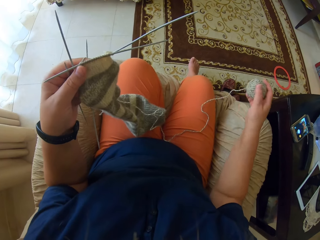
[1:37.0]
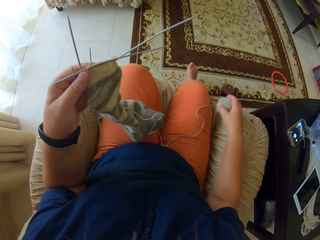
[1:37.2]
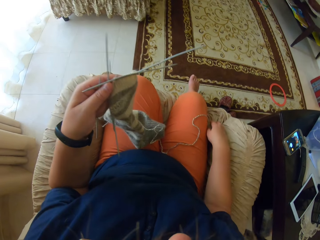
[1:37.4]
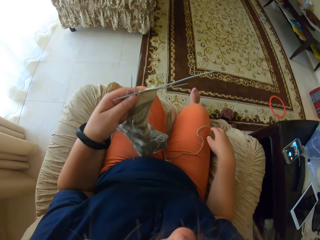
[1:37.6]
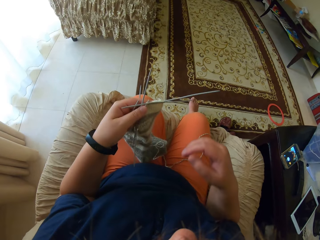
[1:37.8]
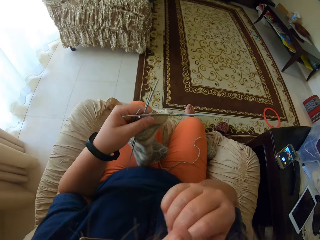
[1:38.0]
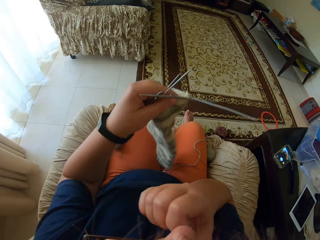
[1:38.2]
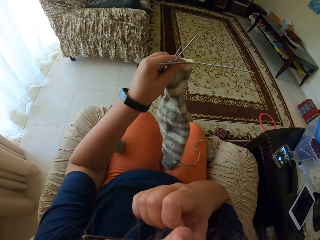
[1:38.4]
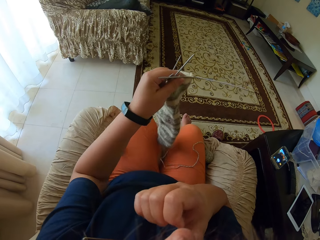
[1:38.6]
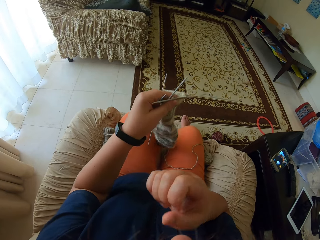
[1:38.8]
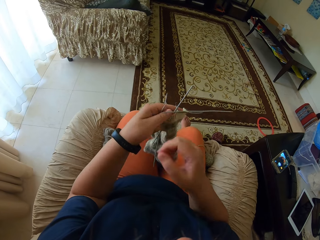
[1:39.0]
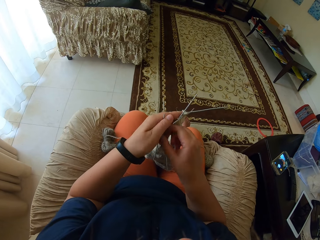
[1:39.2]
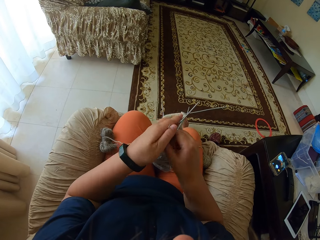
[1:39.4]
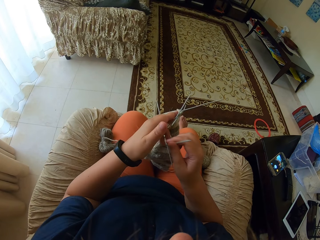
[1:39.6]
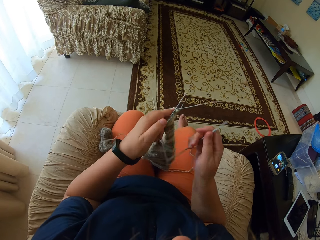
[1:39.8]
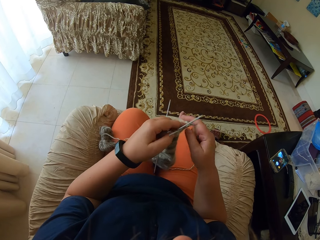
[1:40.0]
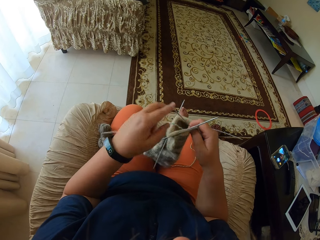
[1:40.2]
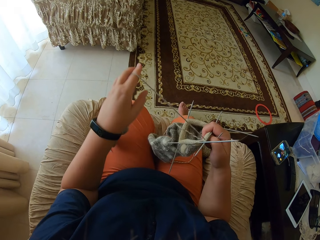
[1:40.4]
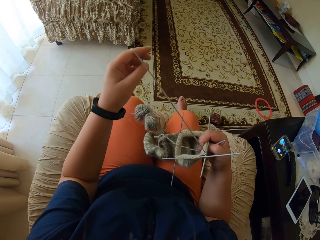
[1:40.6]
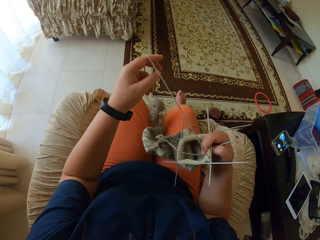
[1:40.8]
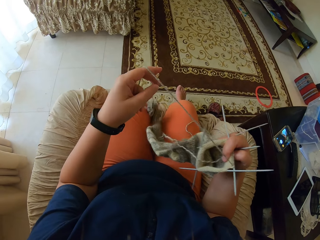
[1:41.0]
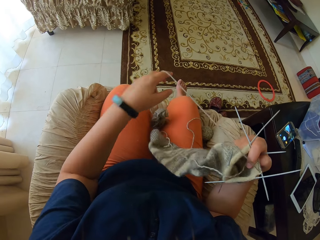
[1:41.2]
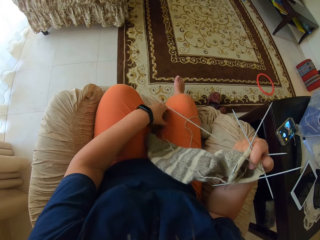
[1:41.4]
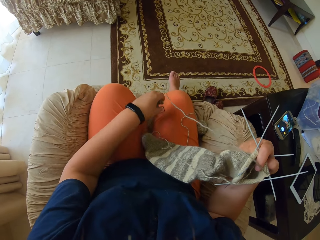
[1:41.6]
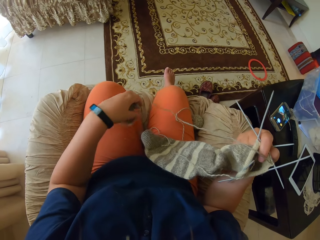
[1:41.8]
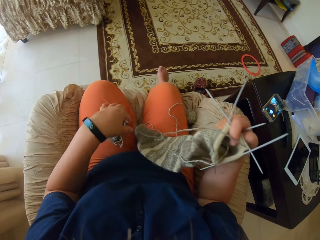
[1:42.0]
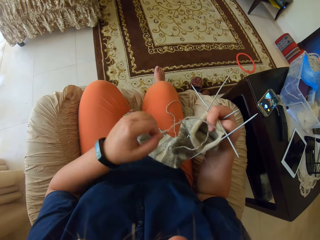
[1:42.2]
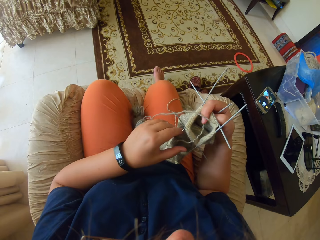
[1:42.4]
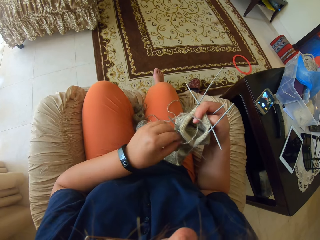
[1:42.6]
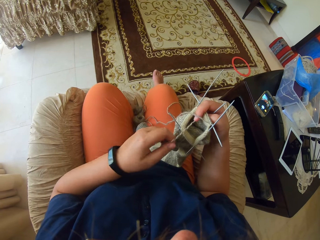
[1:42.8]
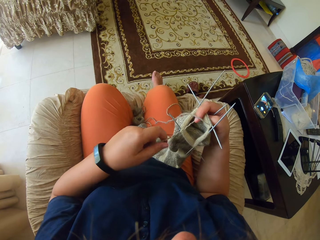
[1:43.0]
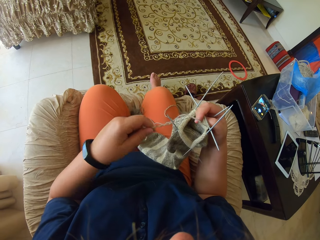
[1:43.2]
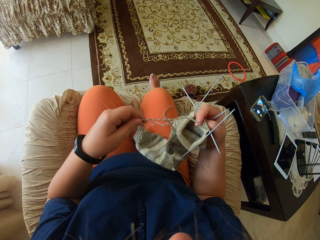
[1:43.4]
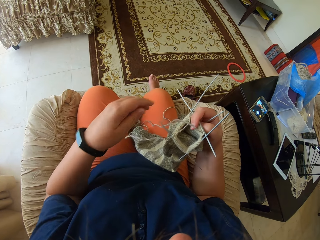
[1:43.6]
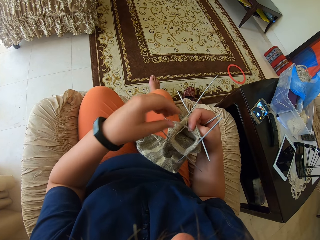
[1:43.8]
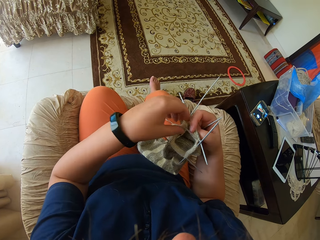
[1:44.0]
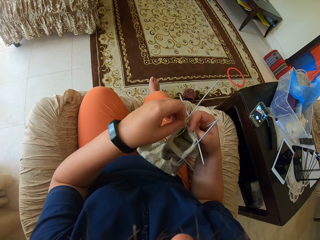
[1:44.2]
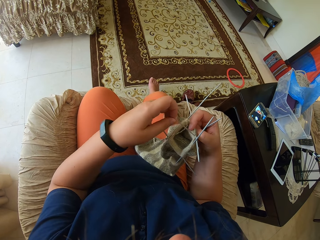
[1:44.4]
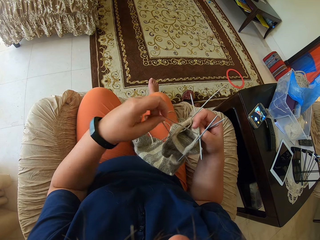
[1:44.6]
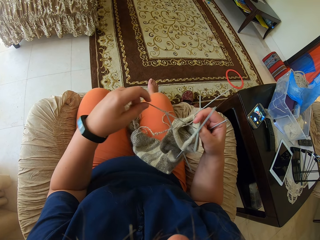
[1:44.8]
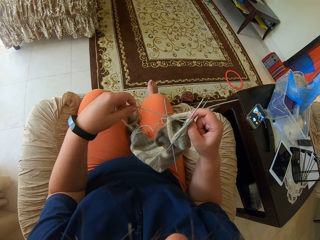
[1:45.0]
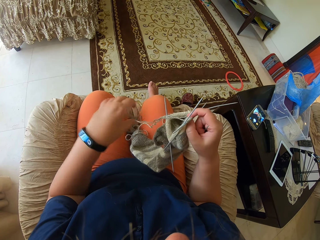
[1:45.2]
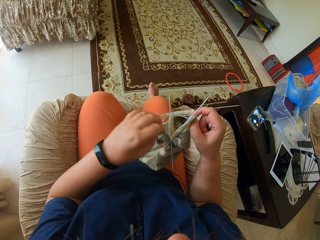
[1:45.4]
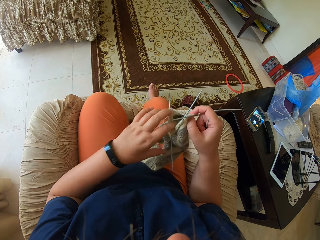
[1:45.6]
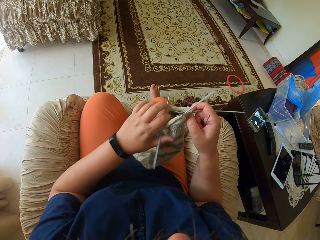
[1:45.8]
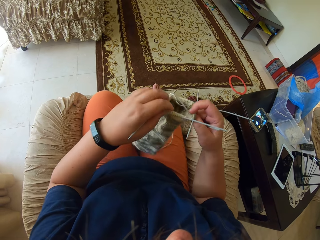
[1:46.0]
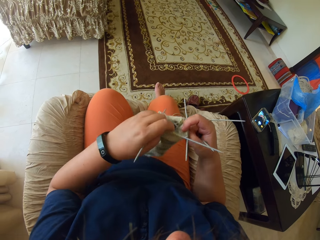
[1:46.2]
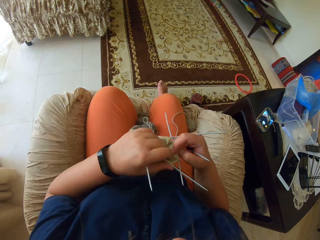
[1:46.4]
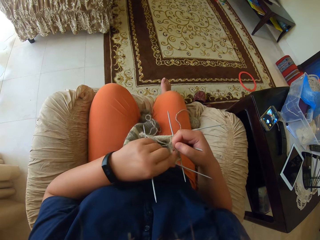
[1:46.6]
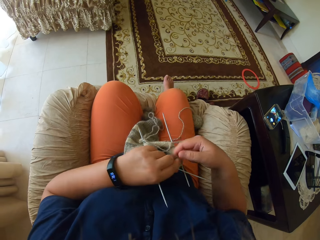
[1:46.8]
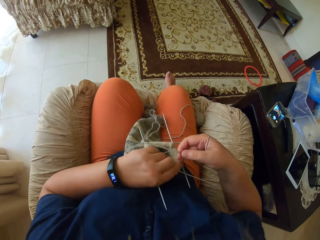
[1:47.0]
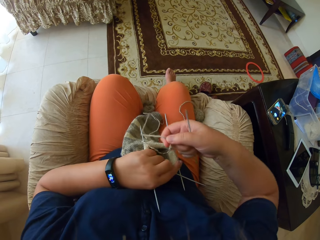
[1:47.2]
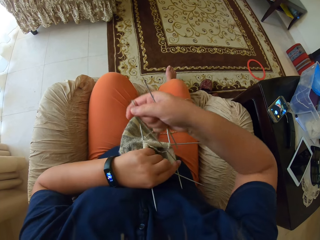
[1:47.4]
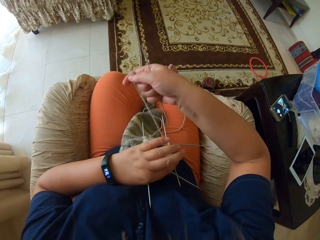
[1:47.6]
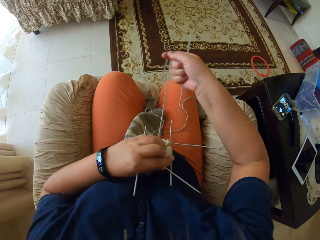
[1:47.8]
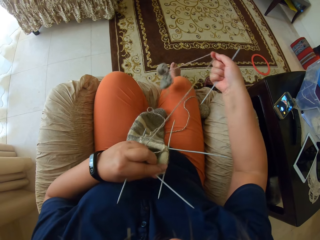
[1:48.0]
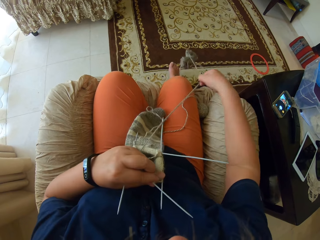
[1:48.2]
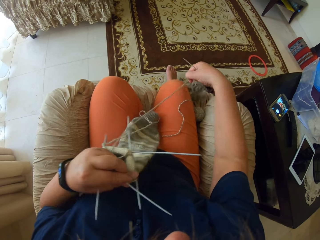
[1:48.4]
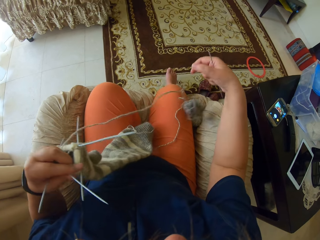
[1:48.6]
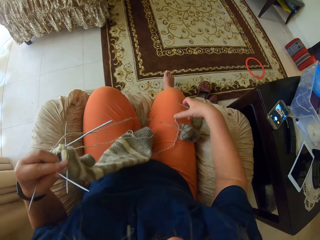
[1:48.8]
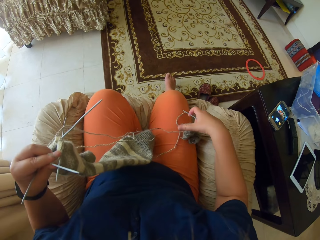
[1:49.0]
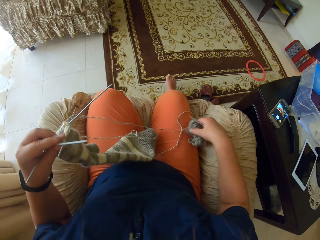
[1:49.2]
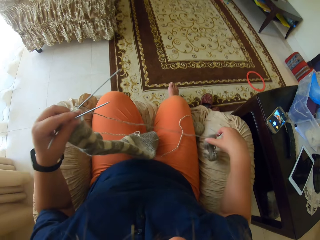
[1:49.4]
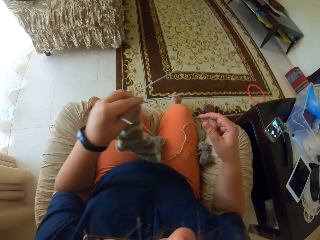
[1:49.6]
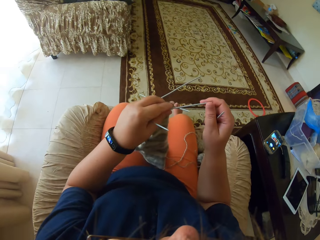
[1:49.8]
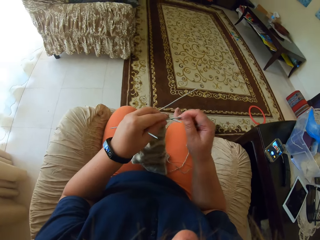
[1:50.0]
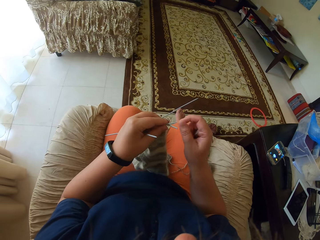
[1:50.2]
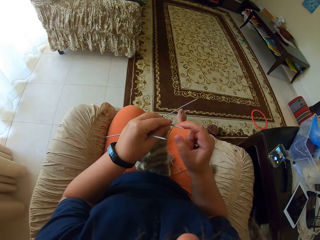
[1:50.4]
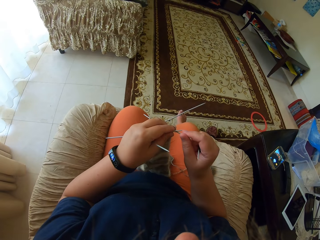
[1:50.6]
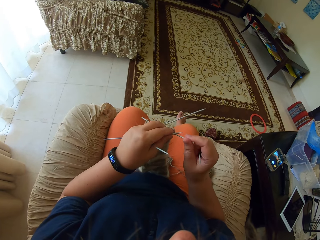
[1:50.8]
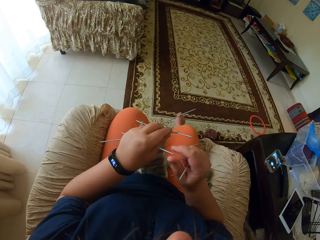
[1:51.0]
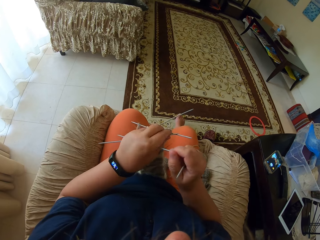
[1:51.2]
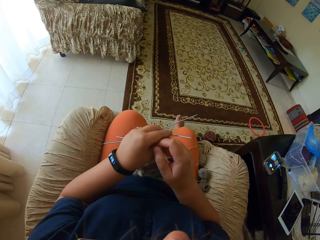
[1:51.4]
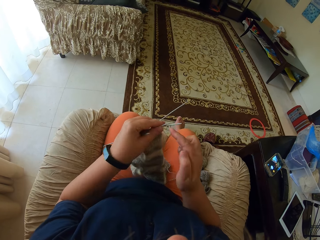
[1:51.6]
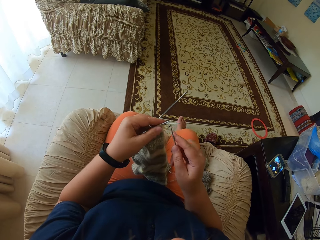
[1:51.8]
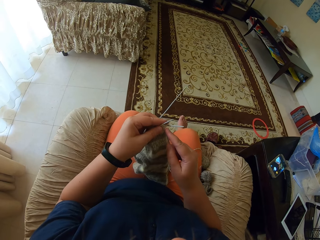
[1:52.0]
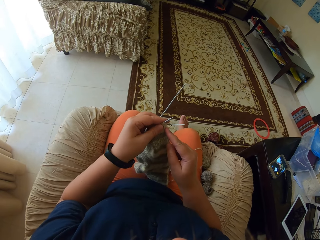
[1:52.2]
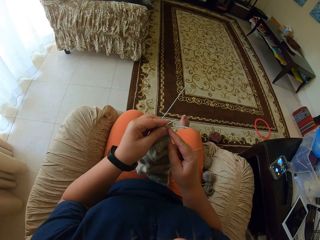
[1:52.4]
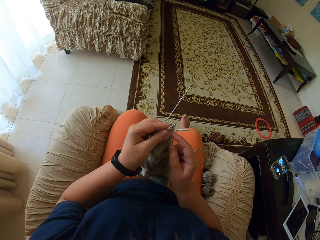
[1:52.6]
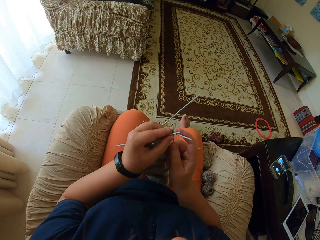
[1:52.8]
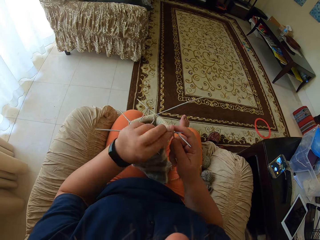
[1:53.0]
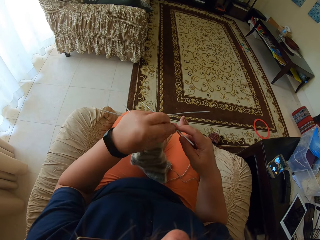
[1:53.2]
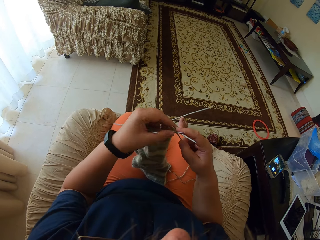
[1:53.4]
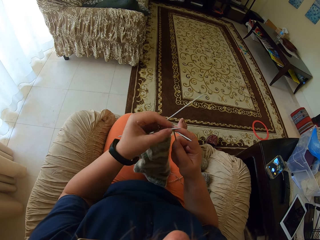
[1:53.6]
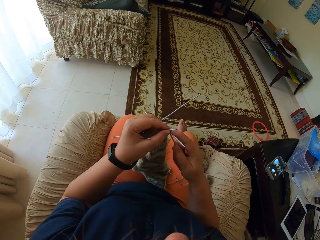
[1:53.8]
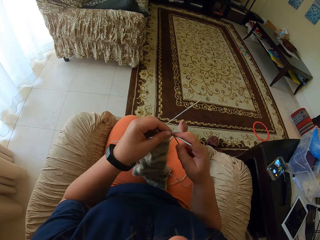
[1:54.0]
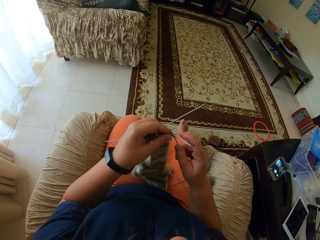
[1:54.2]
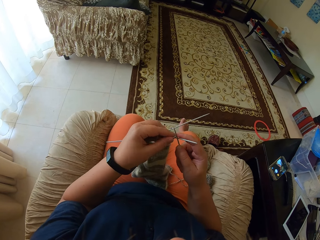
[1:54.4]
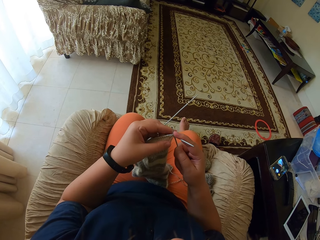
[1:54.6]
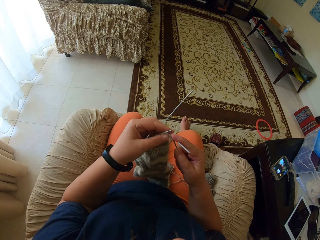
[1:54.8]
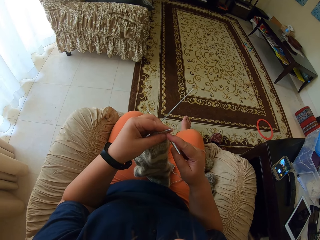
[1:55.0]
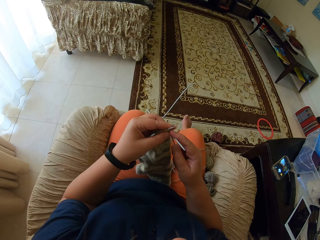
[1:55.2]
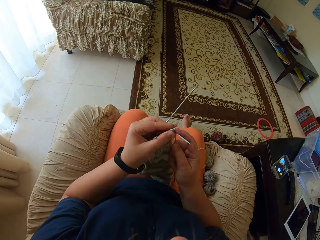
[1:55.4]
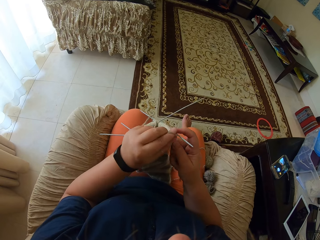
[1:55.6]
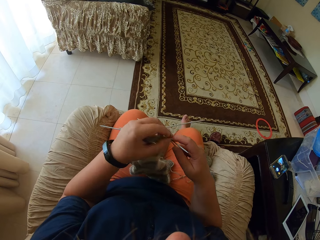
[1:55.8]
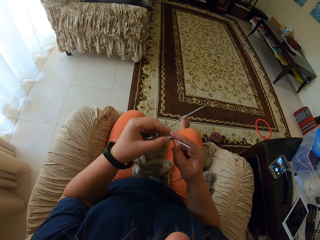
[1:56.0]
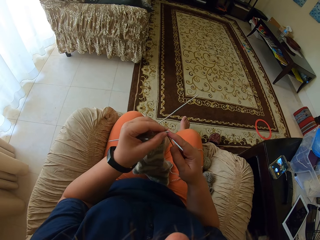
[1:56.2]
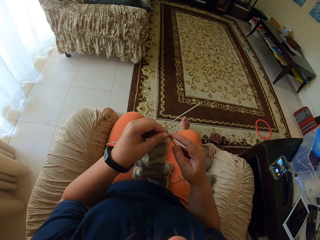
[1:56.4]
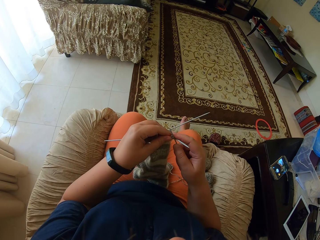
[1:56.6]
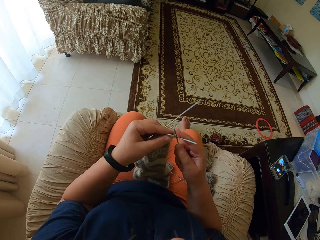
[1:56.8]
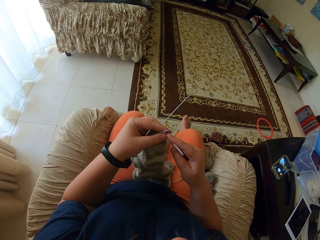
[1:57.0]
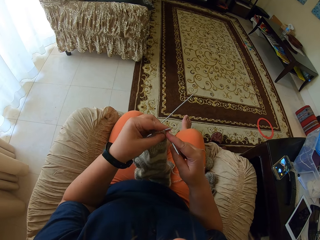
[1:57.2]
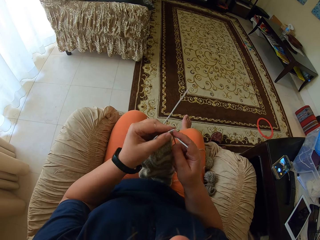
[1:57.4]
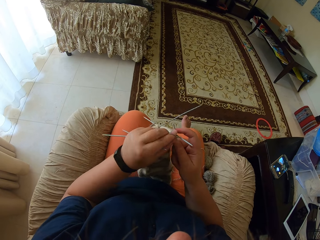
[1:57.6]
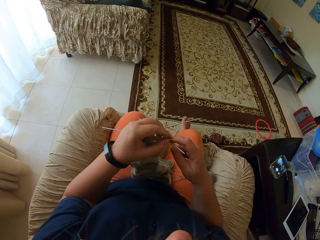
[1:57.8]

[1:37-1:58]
The camera wearer picks up the yarn. They put the thread roll on the chair. They rub the face. They hold the yarn with the right hand. They pull the threads. They adjust the yarn. They adjust the thread roll. They knit the cloth.
